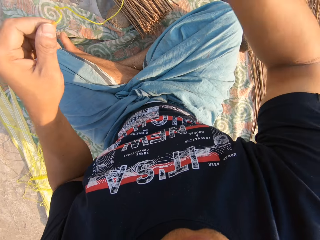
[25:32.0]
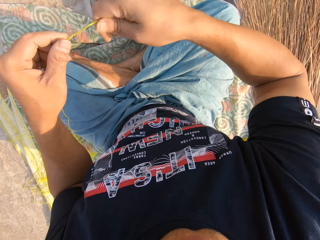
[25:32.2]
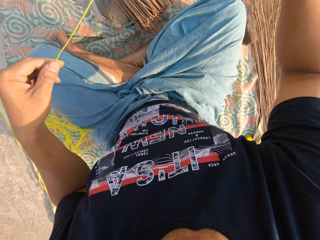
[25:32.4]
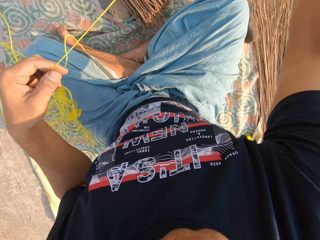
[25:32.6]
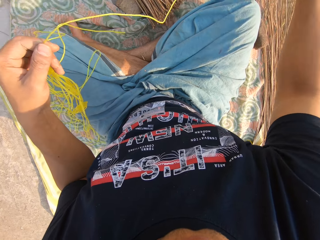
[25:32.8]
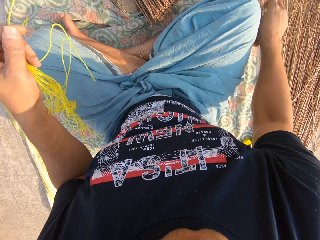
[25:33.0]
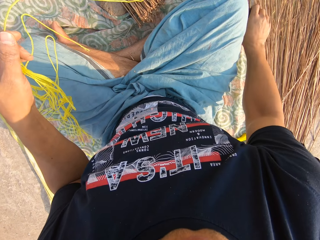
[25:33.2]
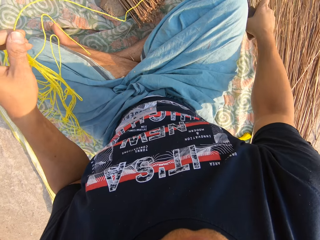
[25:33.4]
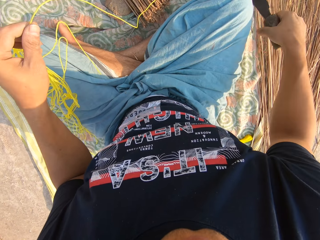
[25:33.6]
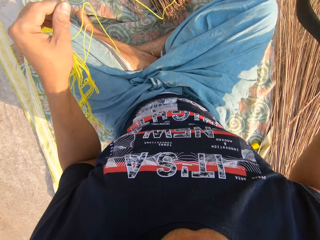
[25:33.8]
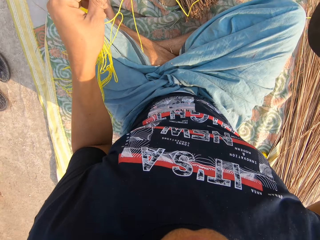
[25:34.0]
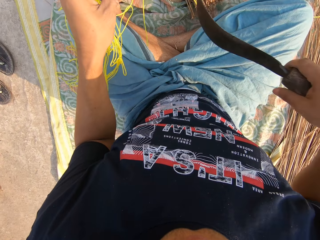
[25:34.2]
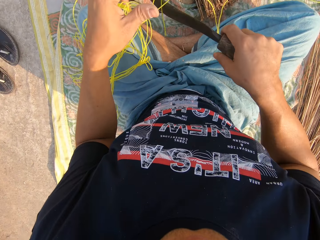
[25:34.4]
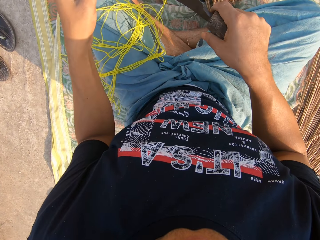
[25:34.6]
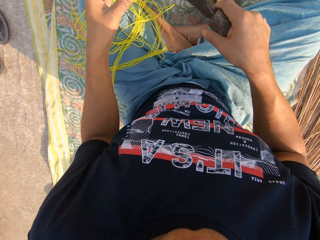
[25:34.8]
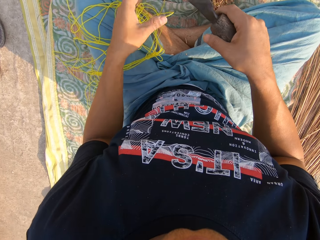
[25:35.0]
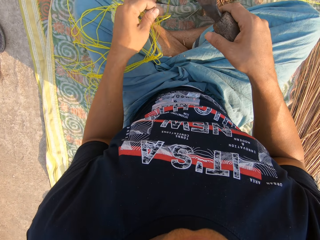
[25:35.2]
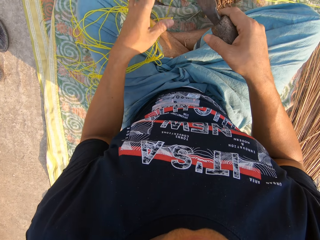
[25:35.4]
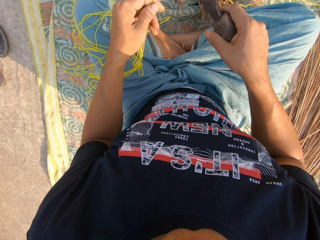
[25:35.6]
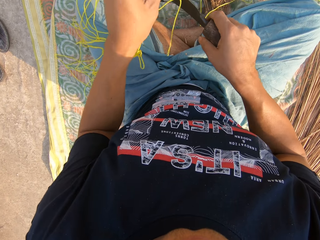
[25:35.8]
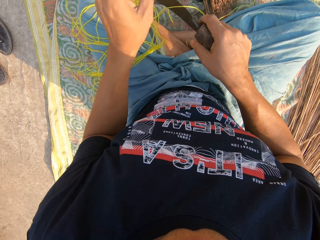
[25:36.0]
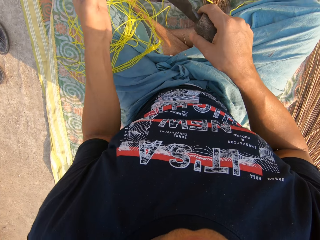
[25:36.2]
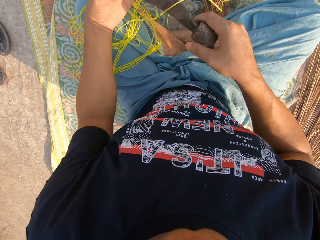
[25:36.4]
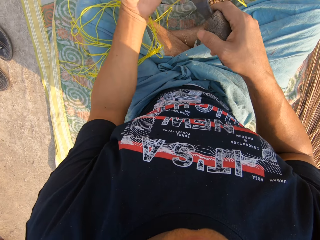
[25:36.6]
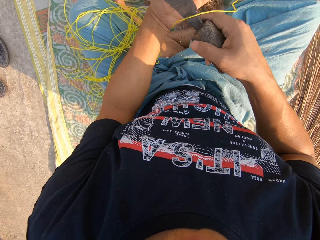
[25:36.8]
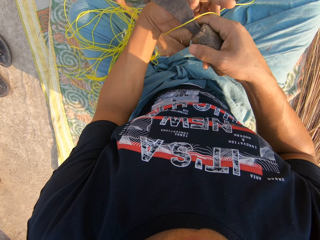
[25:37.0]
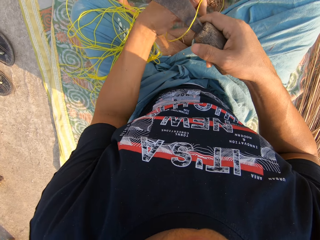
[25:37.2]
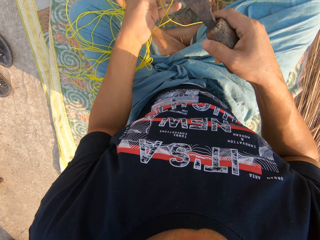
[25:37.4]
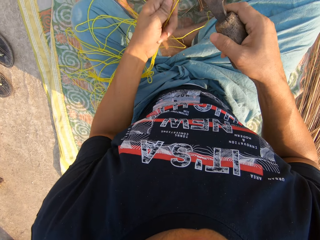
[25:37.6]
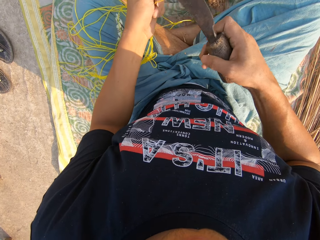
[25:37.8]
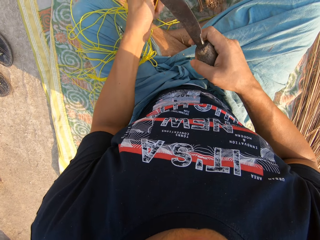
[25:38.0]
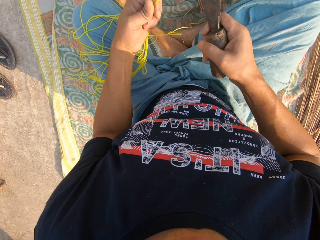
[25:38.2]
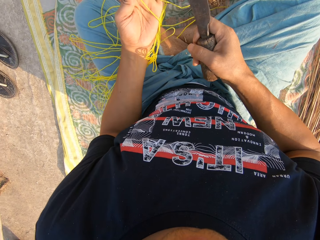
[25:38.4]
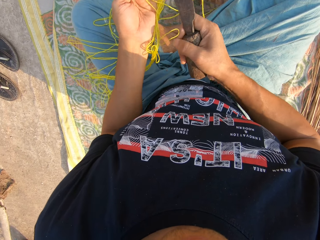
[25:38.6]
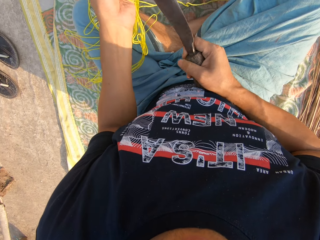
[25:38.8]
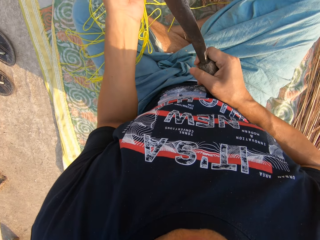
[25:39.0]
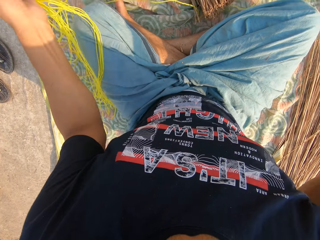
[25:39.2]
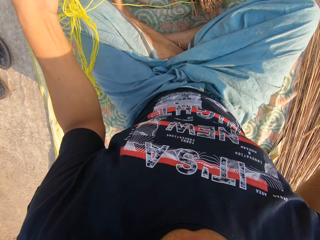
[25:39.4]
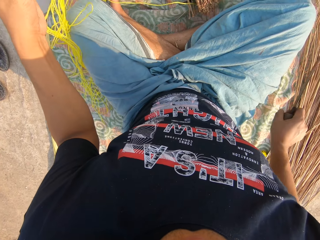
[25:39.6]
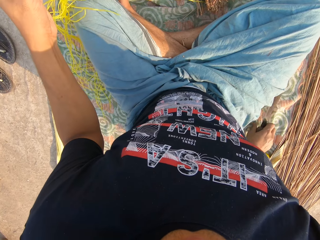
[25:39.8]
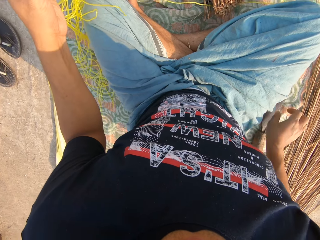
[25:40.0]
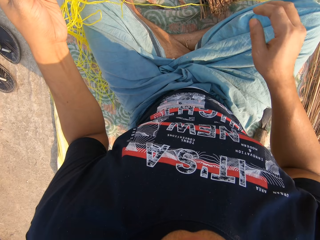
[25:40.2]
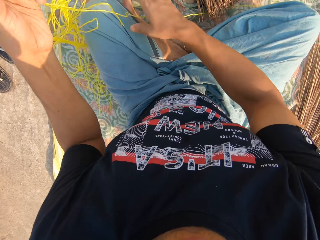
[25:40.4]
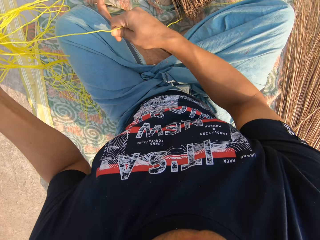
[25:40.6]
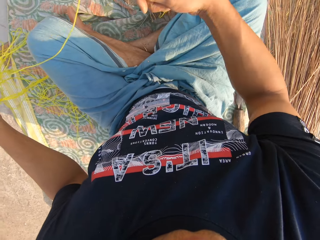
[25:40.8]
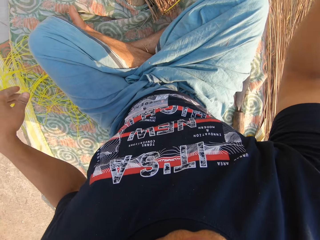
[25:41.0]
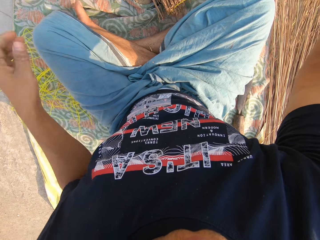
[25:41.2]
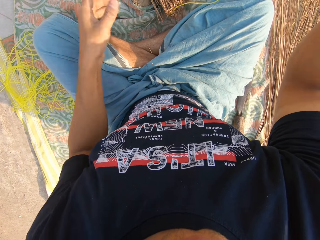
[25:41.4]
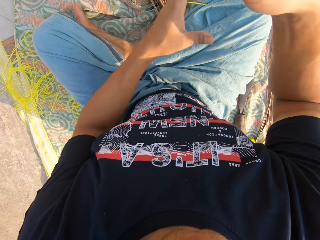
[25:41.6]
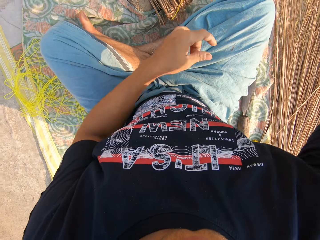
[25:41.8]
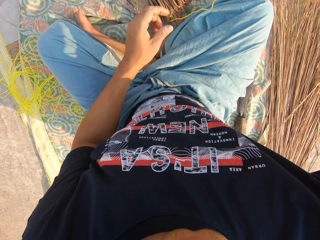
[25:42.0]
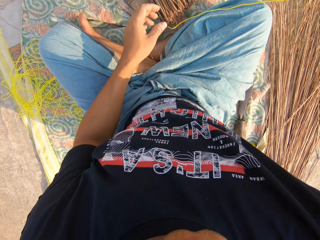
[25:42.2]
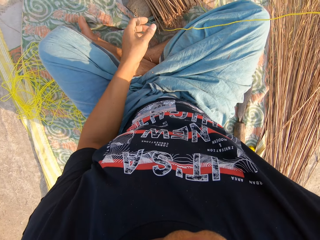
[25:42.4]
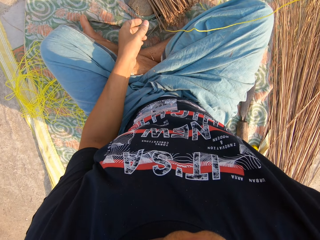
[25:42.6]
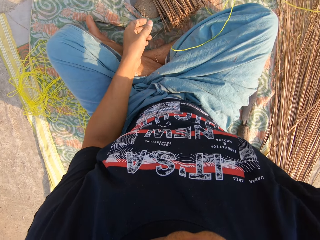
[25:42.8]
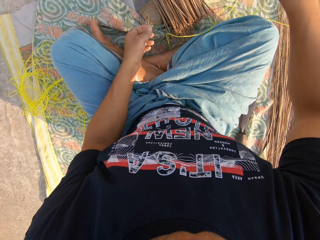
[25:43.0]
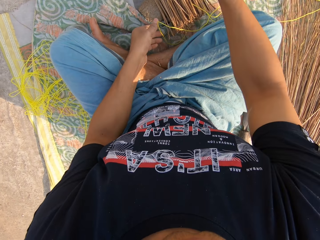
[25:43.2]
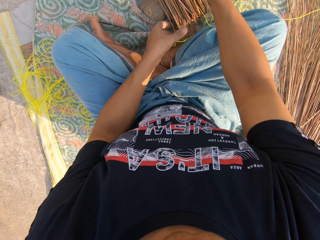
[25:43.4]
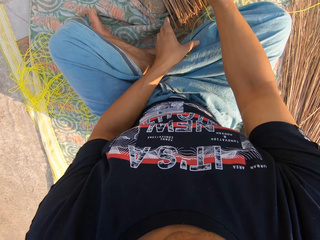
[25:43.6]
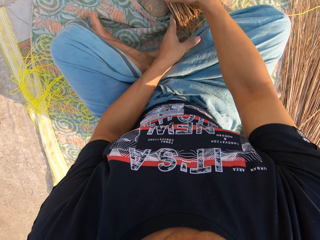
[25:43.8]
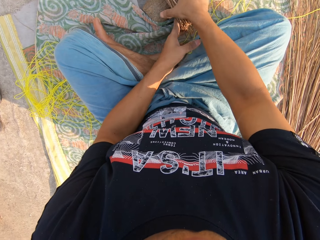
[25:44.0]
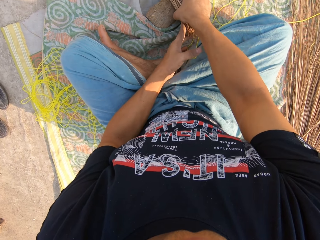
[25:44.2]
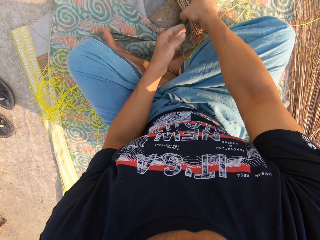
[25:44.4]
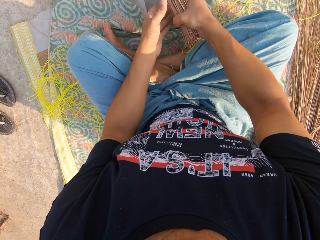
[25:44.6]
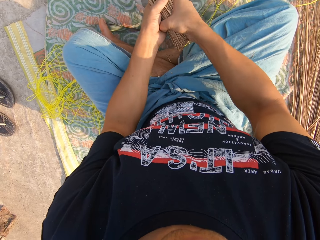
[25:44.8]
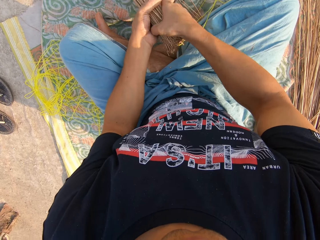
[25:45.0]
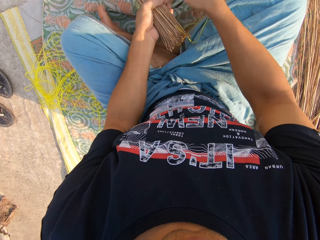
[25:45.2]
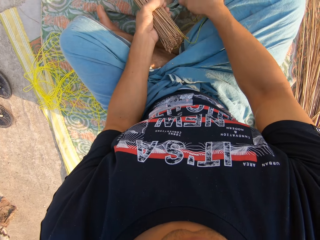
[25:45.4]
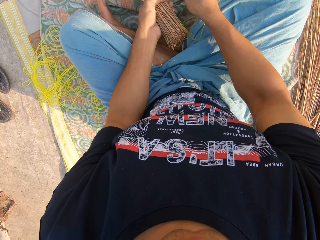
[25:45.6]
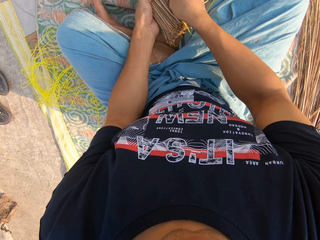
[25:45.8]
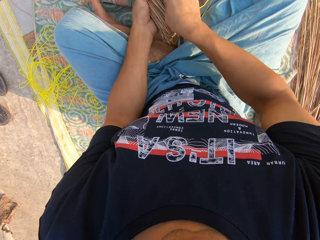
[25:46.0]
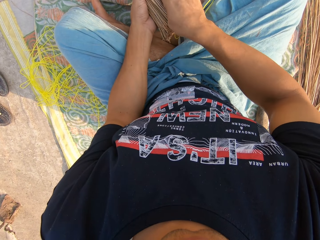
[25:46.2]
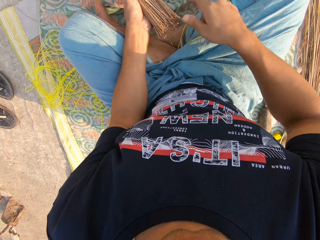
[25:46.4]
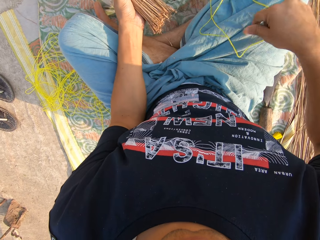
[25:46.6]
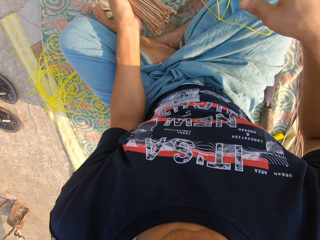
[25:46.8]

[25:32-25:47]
The camera wearer picks up the sickle with his right hand. He drops the rope in his left hand. He picks up the rope with his left hand. He places the rope on the sickle. He holds the rope with his left hand. He cuts the rope with the sickle. He places the sickle on the cloth. He picks up the rope with his right hand. He holds the string with his right hand. He picks up the broomsticks with his right hand. He places the broomsticks in his left hand. He pushes the rope away.

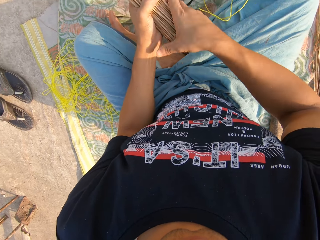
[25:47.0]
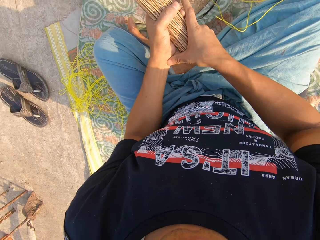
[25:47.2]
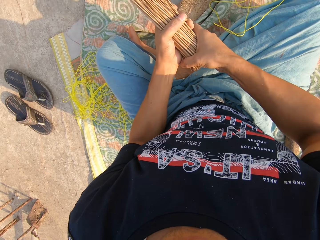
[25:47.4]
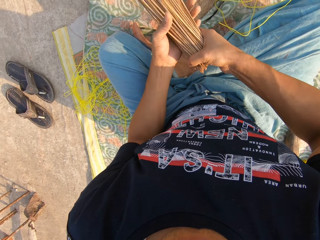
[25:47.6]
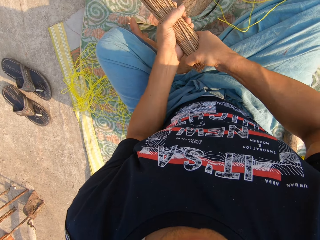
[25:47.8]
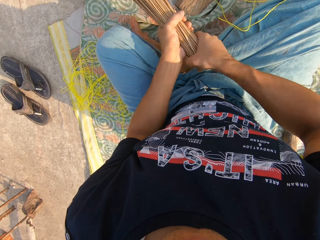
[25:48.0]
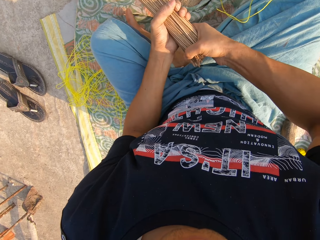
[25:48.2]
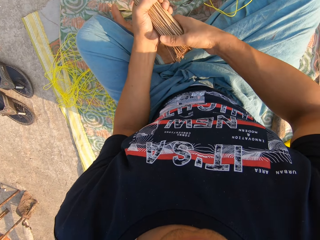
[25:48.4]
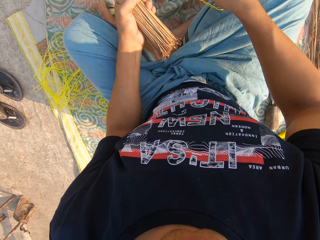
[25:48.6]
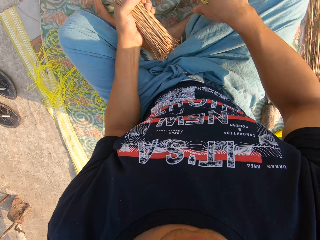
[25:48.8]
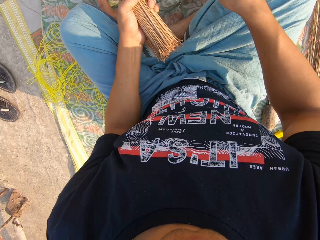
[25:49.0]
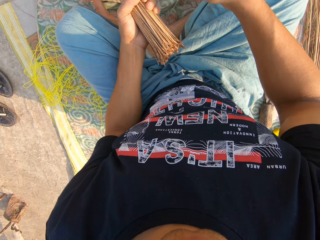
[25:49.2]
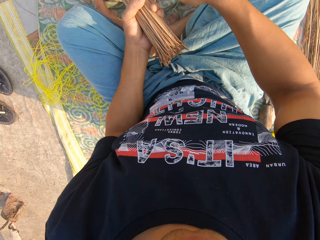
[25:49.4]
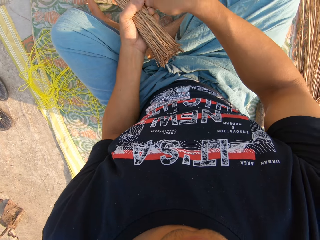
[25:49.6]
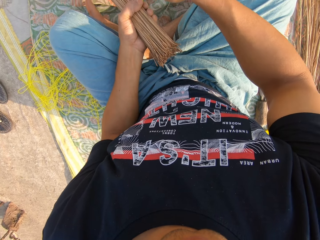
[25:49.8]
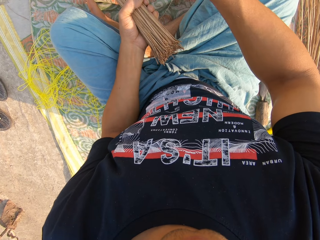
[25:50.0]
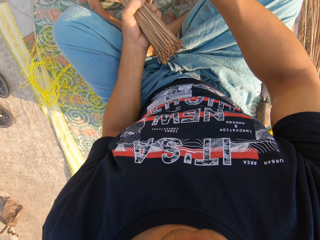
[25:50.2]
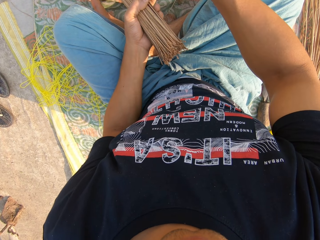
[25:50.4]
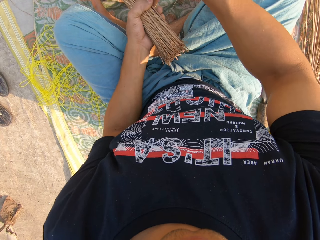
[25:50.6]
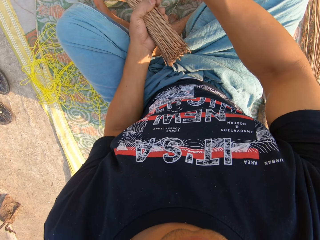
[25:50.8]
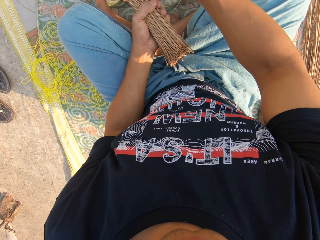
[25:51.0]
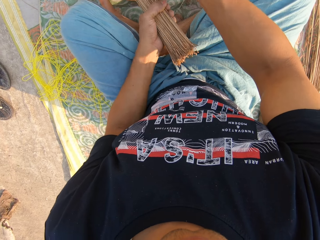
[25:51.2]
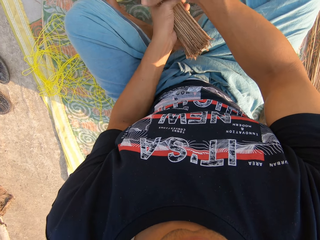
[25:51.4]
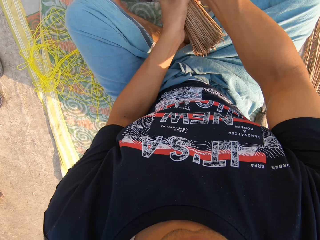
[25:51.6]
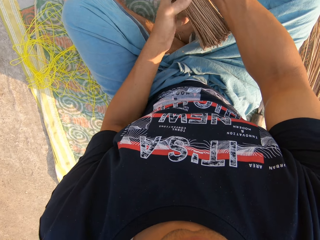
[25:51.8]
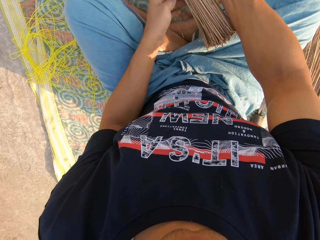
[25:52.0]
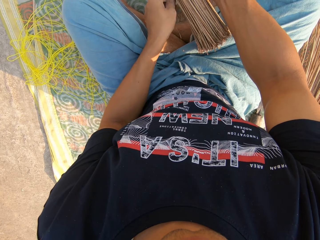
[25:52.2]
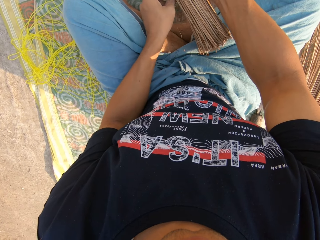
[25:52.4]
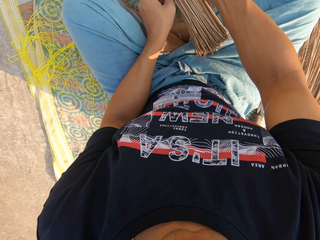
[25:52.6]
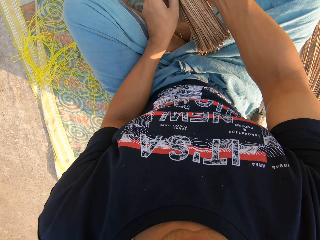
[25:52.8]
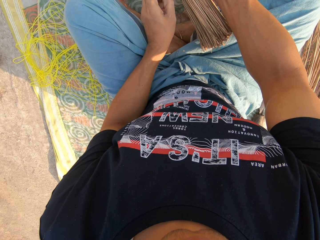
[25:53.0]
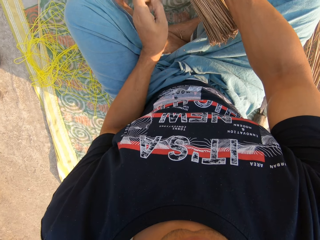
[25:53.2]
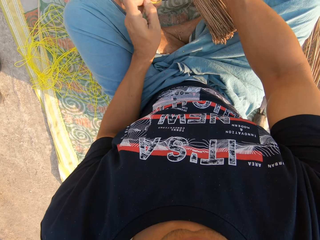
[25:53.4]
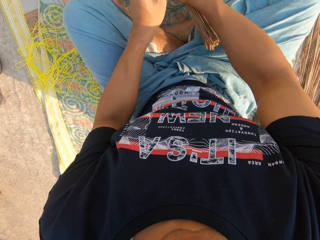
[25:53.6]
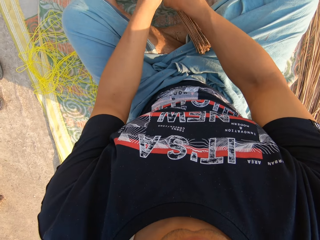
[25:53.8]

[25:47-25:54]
The camera wearer holds the broomsticks with both his hands. He presses on the broomsticks with his hands. He picks up the rope. He places the broomsticks in his left hand. He ties the rope on the broomsticks.
